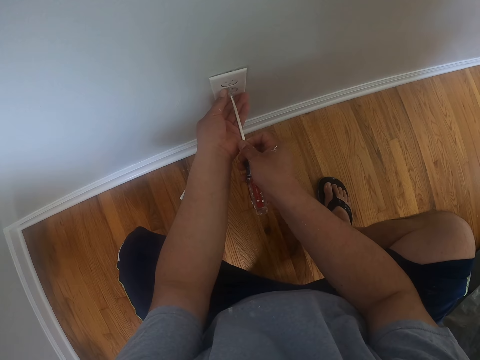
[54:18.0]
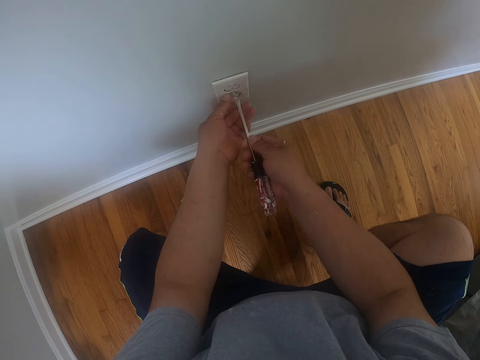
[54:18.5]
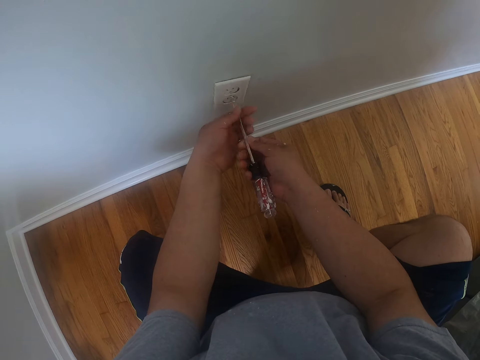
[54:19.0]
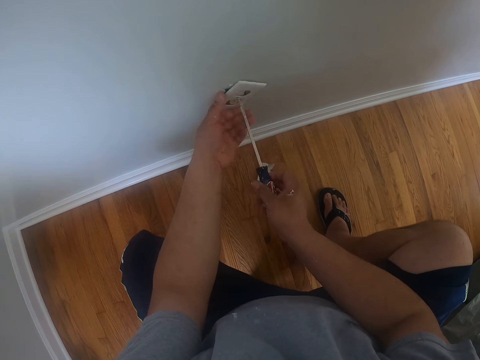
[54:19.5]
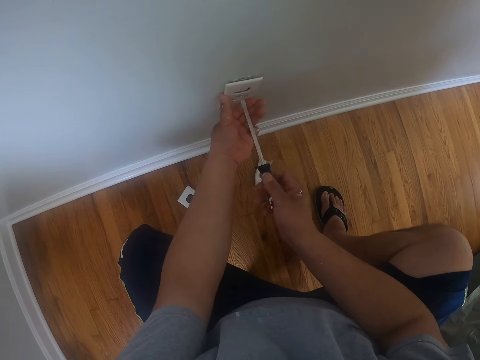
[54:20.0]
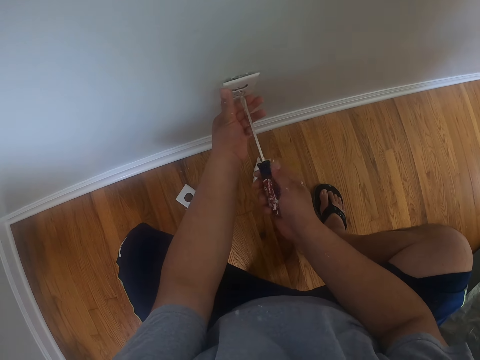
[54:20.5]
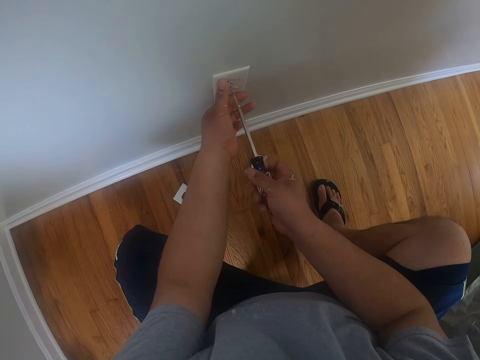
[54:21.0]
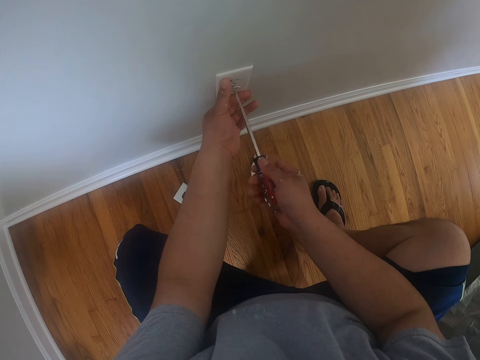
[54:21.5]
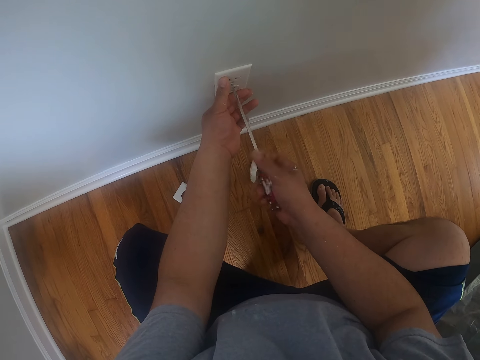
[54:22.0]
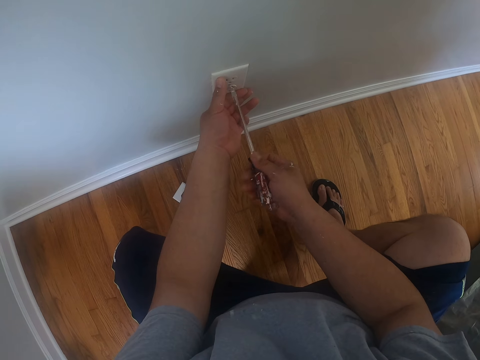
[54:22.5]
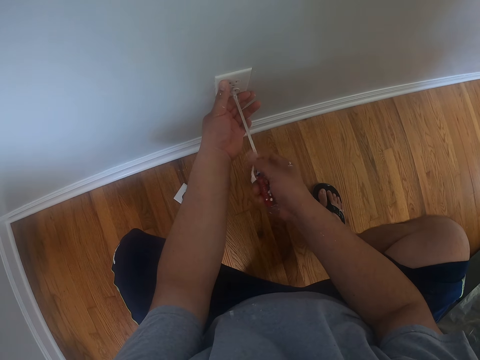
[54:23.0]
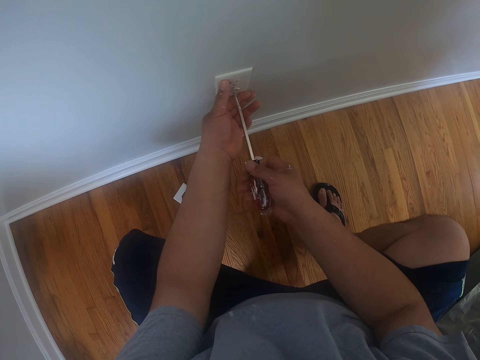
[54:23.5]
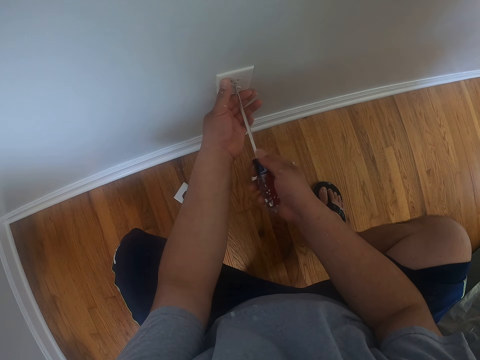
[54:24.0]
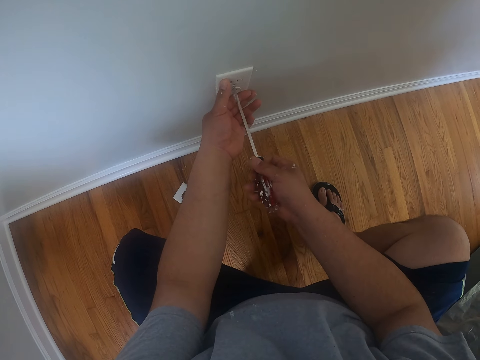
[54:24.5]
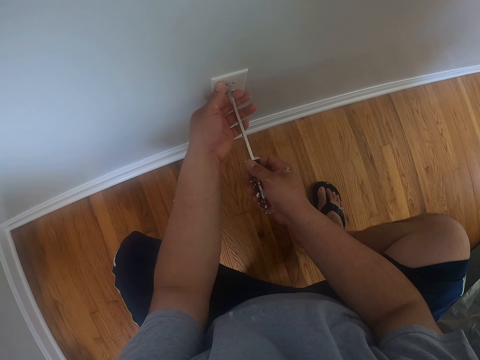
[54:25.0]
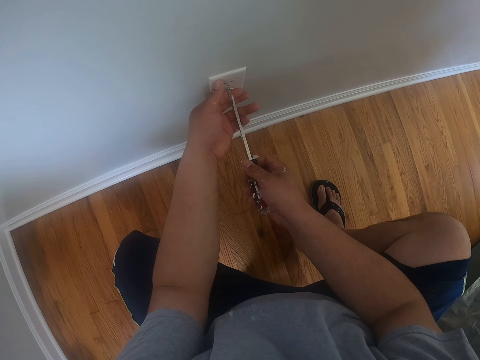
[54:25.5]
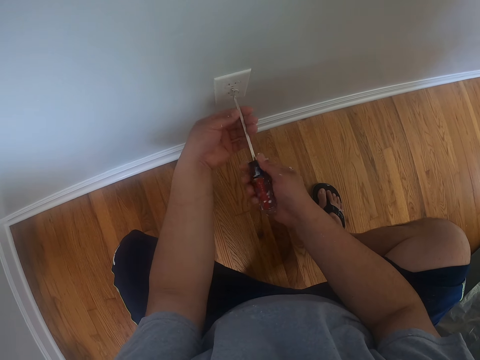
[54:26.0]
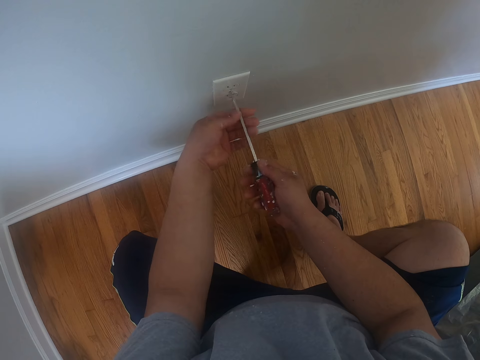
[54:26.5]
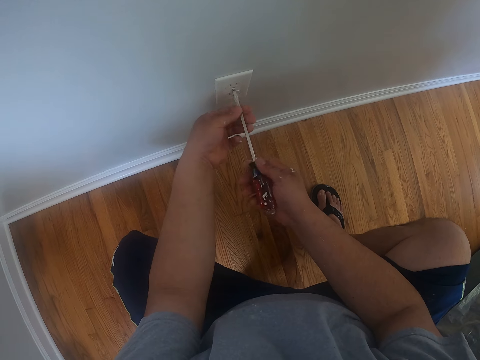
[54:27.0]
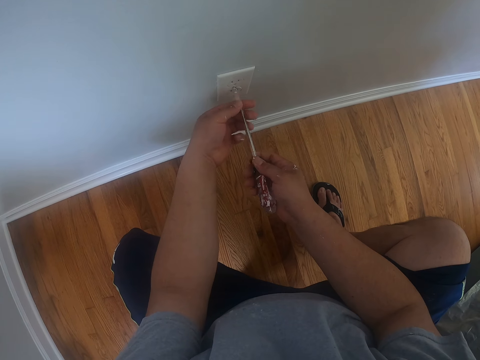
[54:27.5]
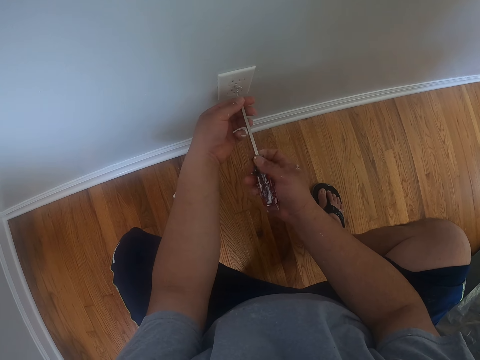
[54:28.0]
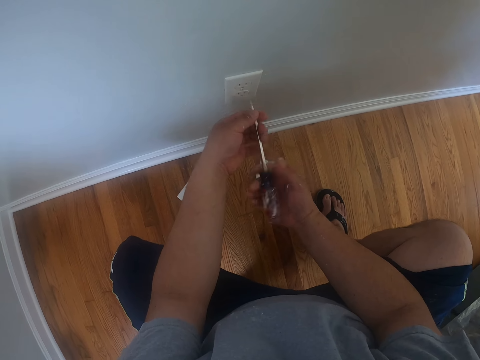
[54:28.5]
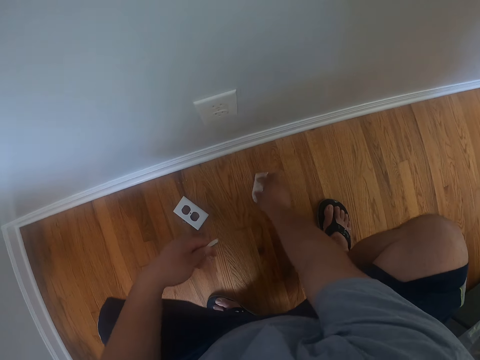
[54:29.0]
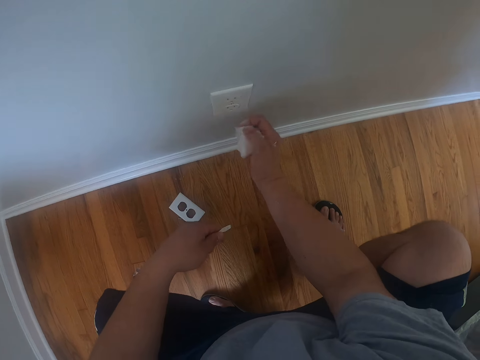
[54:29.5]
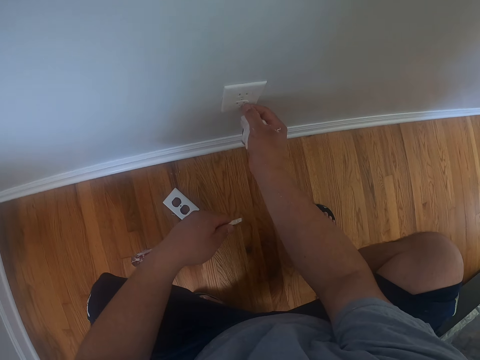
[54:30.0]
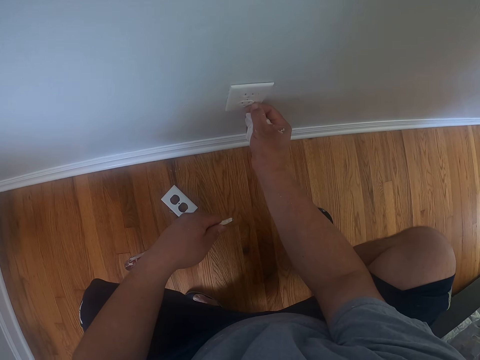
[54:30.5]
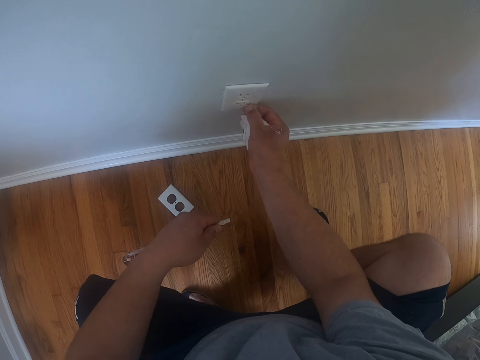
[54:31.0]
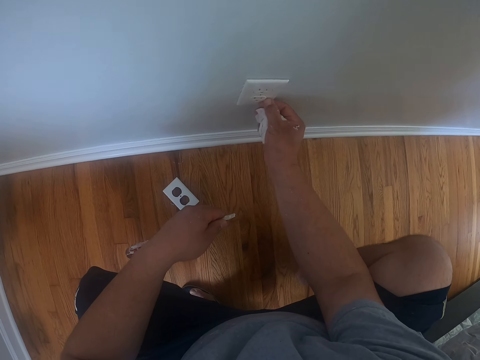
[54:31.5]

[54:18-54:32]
The camera wearer stops fixing a socket. He picks the wipes on the floor with his right hand. He cleans off paint on the wall socket with his right hand. He touches the socket.

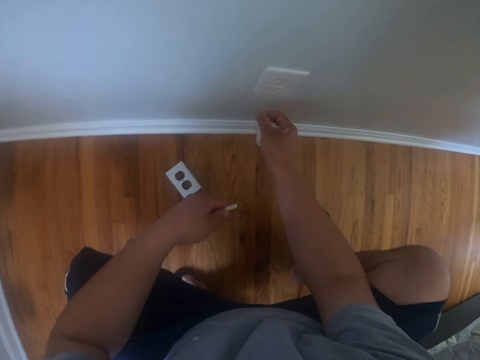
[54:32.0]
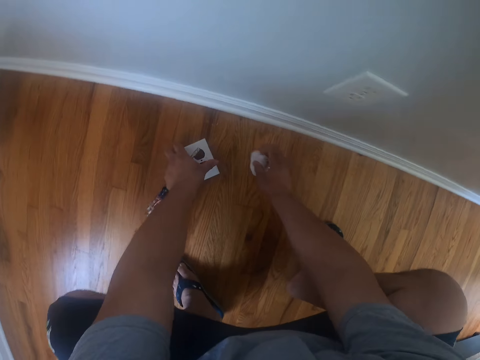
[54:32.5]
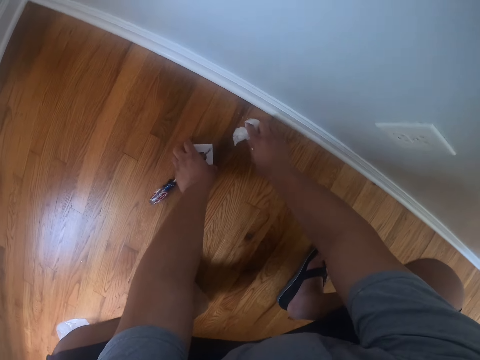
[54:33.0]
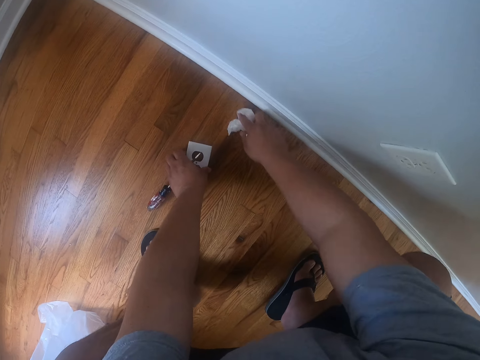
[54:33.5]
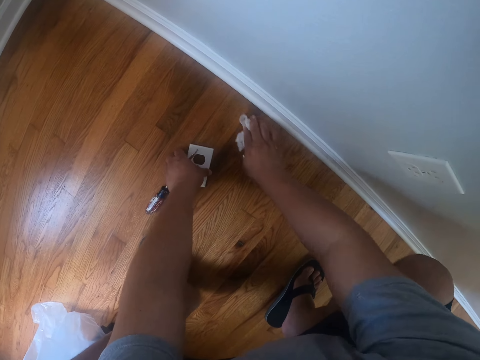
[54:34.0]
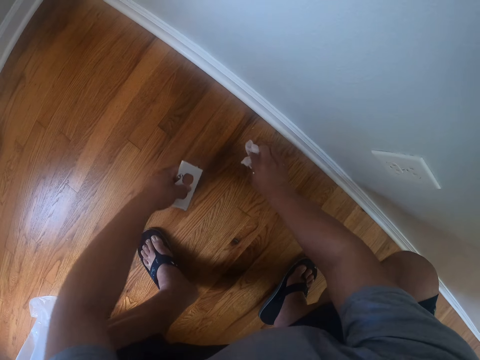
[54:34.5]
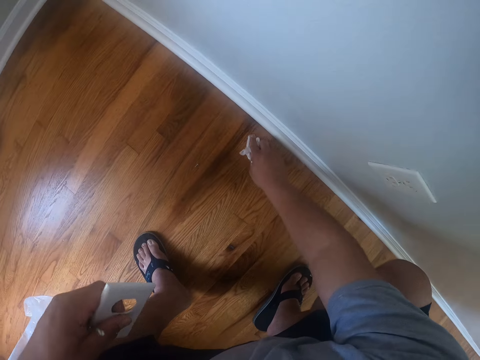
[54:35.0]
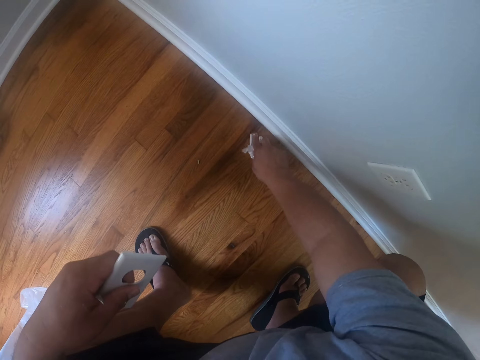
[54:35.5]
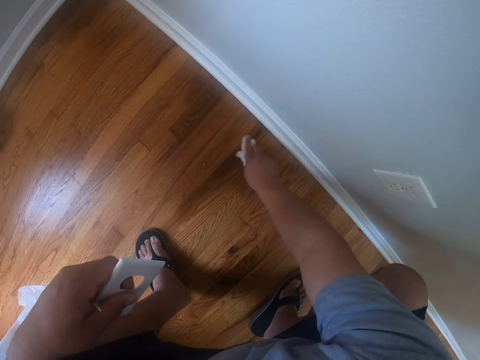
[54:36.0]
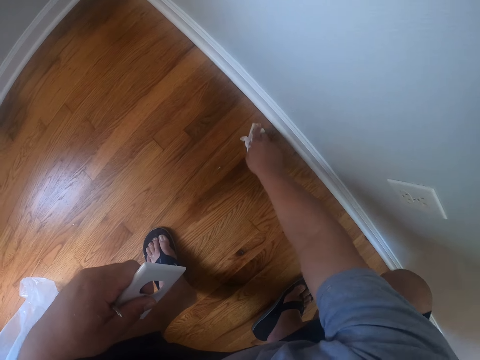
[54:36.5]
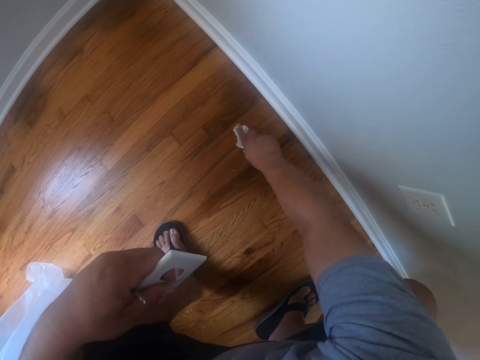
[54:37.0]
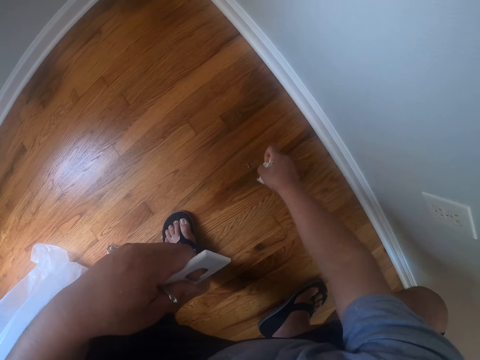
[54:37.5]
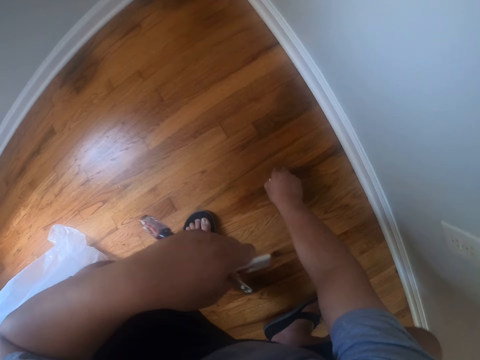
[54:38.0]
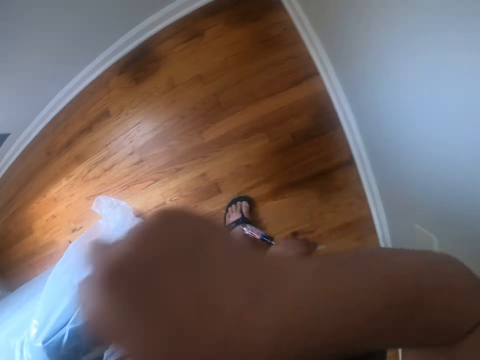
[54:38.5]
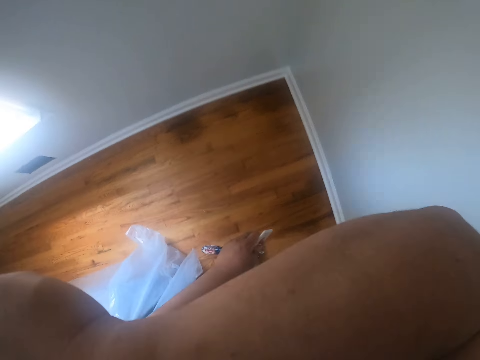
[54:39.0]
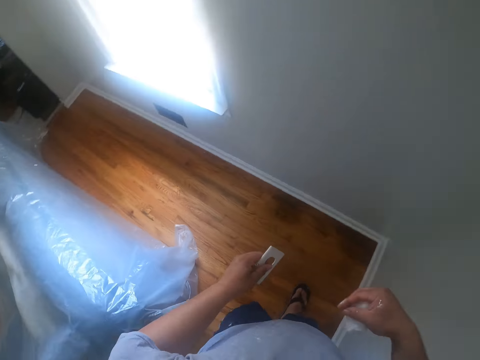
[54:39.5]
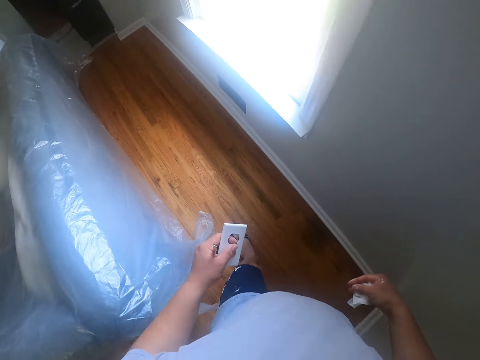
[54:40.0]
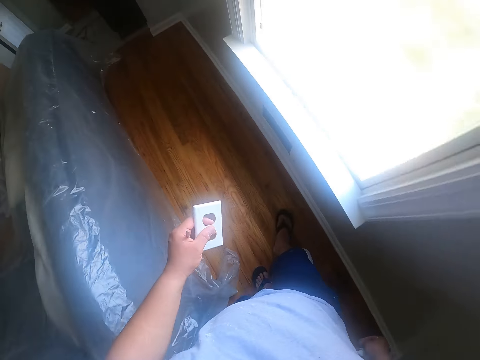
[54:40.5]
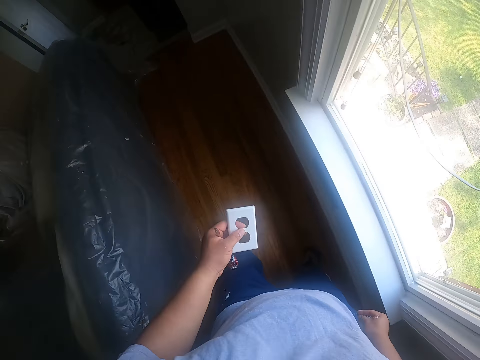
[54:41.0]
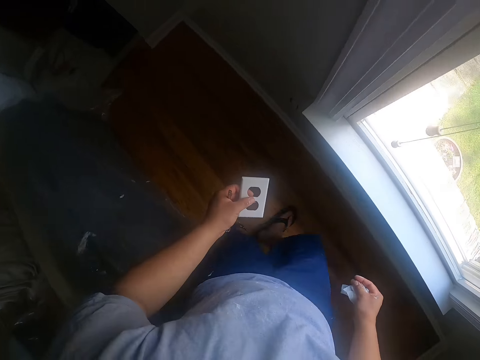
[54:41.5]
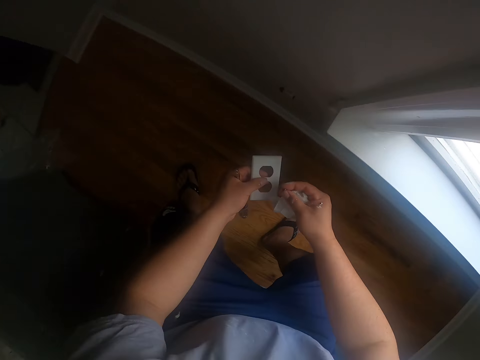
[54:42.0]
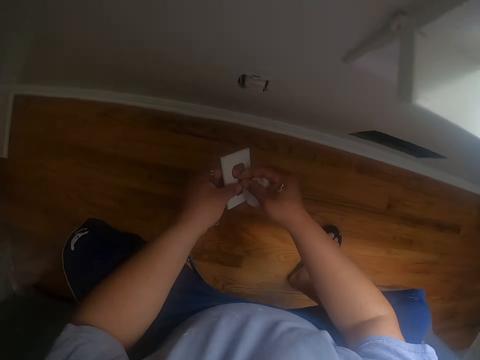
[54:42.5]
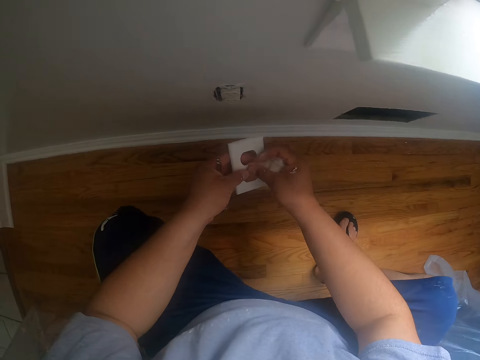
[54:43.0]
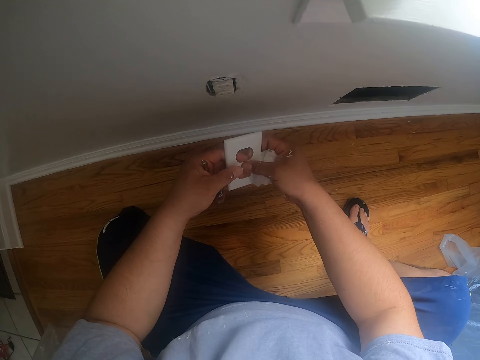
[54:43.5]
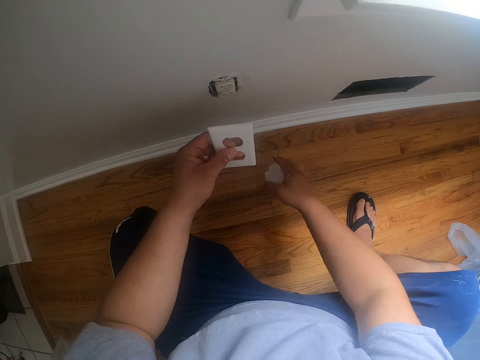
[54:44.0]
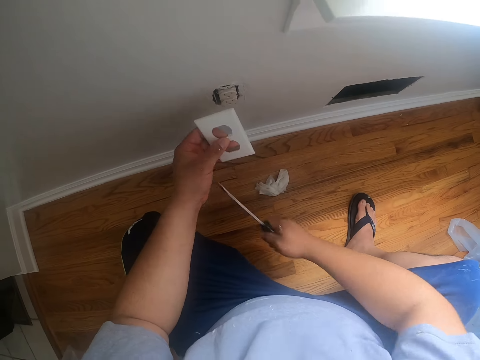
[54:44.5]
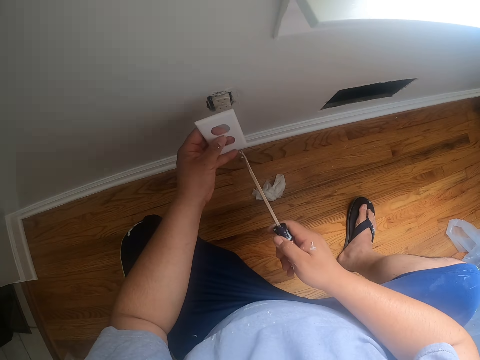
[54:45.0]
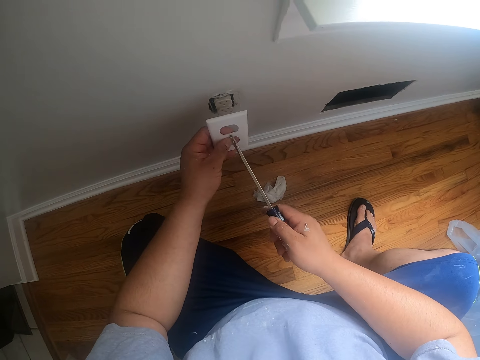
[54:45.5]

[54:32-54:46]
The camera wearer cleans off drops of paint on the floor with the wipes in his right hand. He picks another wall plate on the floor with his left hand. He picks a screw from the floor with his right hand. He cleans his face with his right hand. He walks to another wall socket. He squats. He fits the screw into the wall plate in his hands. He drops the wipes in his hand on the floor. He picks up a screwdriver with his right hand.
